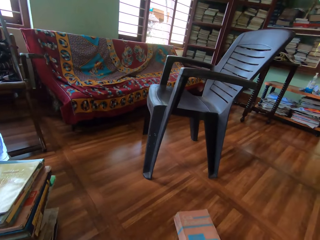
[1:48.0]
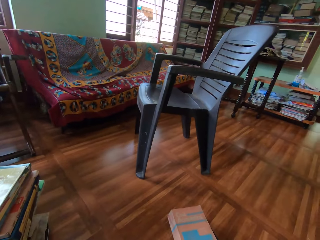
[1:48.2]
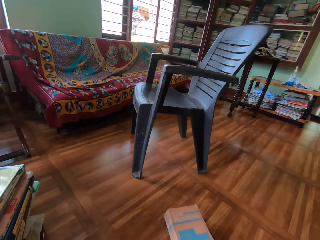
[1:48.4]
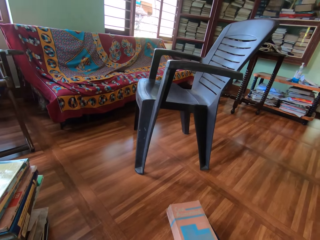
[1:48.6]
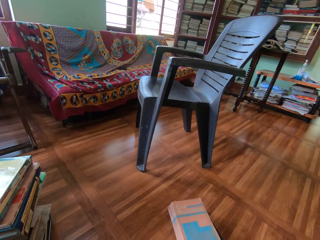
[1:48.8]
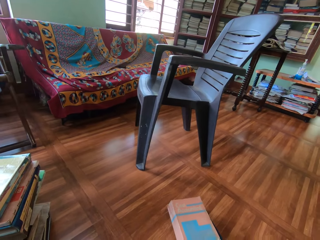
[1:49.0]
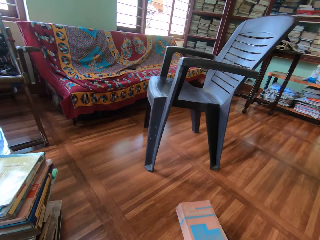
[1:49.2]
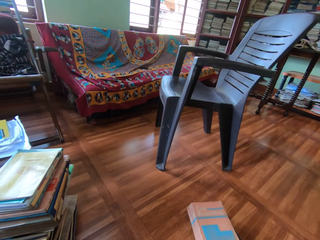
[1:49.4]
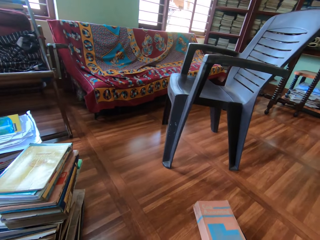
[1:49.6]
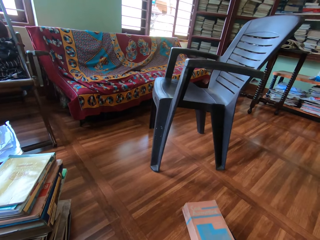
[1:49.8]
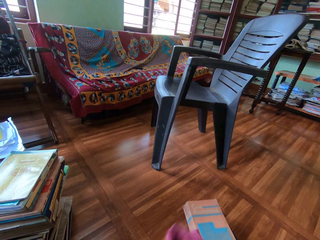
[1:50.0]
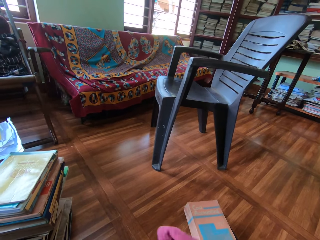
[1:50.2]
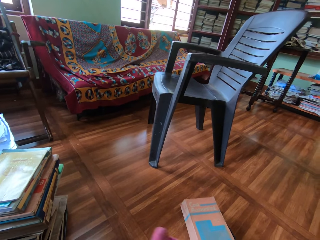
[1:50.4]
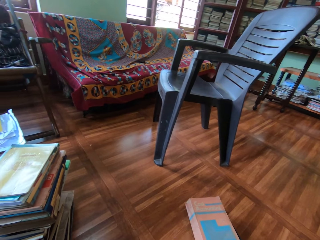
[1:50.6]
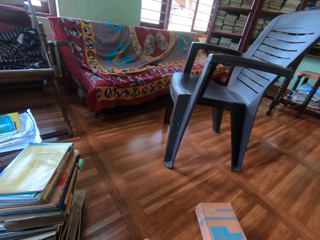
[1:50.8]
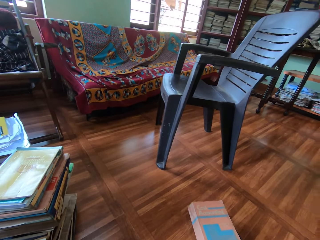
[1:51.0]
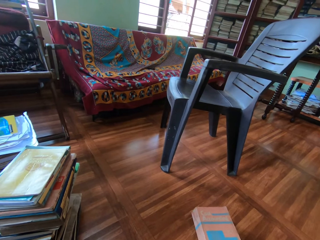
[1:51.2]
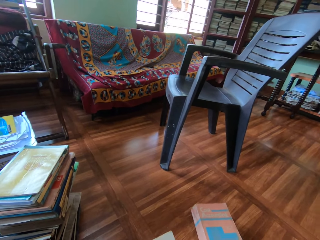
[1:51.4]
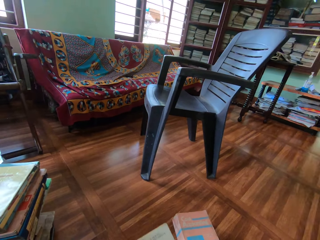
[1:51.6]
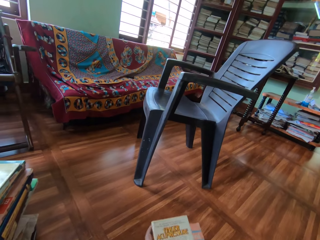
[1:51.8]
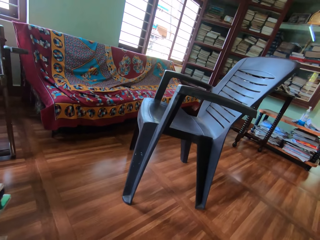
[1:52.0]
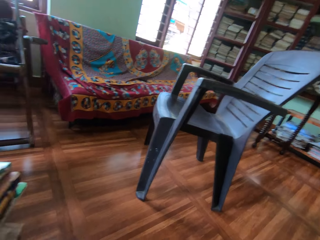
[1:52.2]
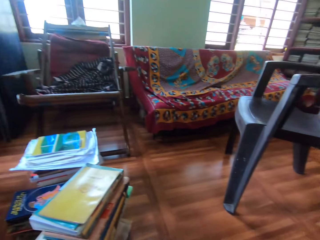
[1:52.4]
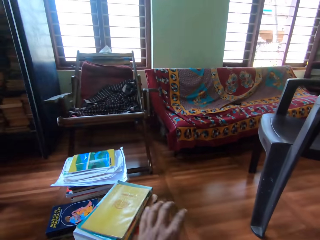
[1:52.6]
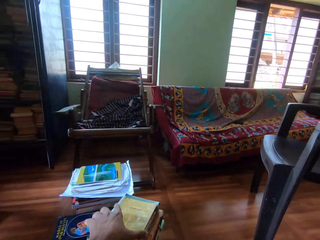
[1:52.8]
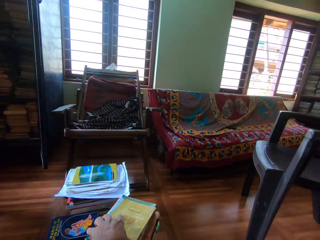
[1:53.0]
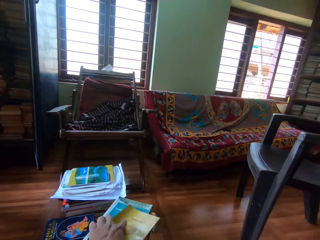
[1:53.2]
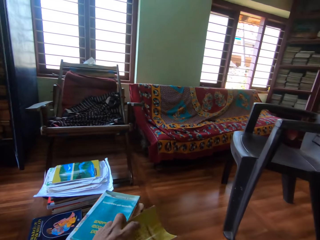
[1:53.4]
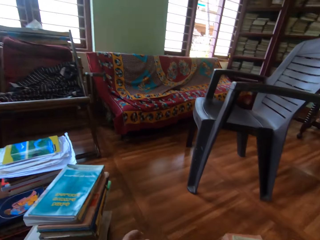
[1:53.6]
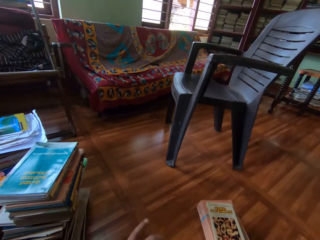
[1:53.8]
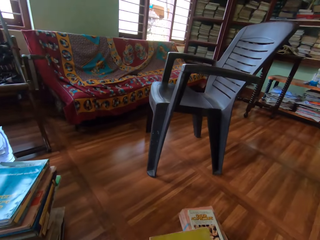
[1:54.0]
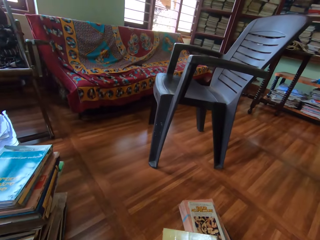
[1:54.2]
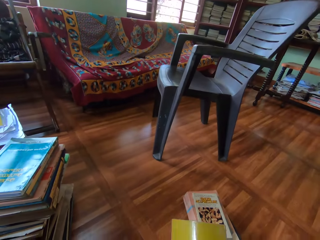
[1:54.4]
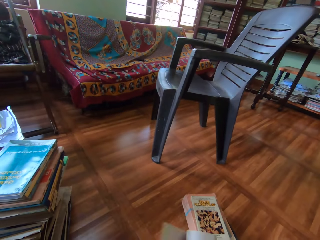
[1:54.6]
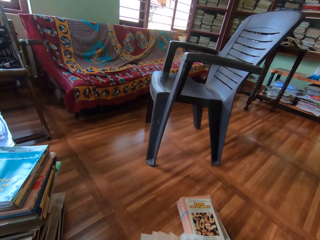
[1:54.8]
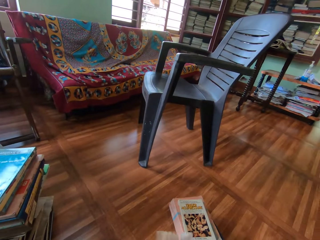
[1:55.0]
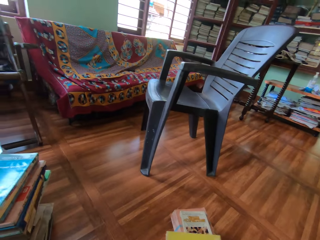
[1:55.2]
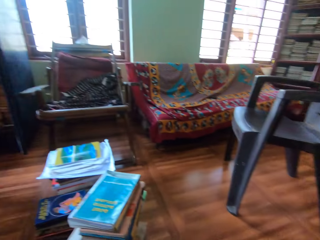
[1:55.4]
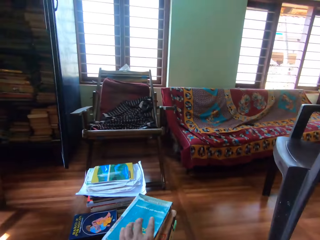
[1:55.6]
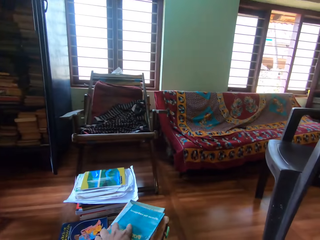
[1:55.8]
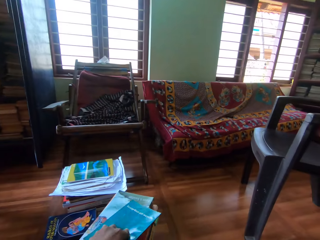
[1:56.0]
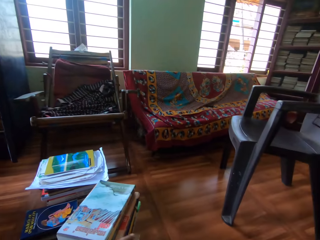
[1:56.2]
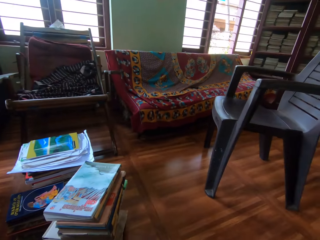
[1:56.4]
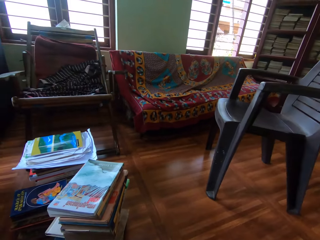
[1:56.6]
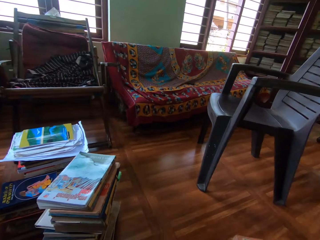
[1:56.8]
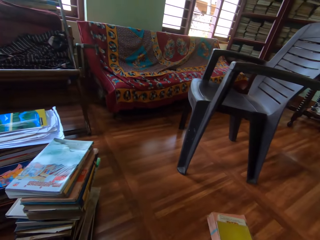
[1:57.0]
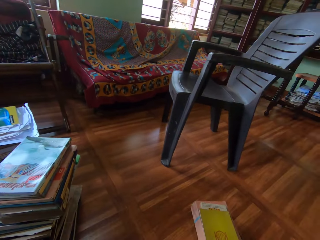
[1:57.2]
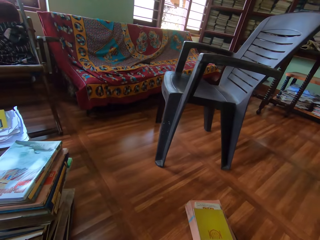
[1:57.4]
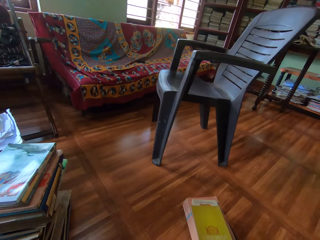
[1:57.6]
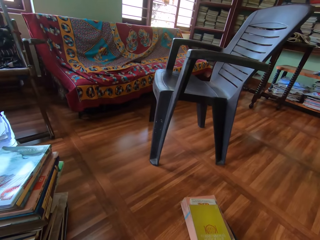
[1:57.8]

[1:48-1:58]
The camera wearer cleans the book with the napkin in his right hand. He stacks the book on the floor with his left hand. He drops the book on the floor. He picks a book from the pile of books on the floor with his left hand. He fiddles with the book in his hands. He stacks the book on the floor with his right hand. He wipes the book with a cloth. He picks a book from the pile of books on the floor with his left hand.

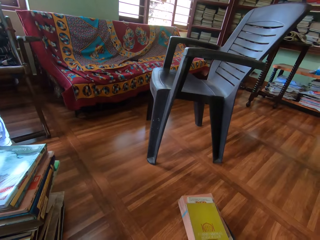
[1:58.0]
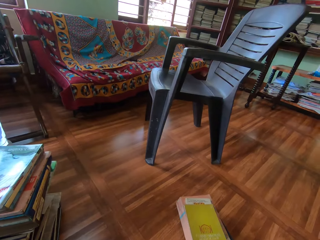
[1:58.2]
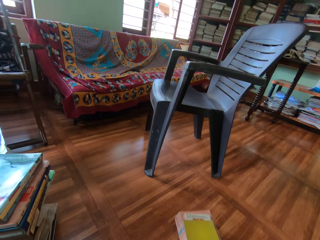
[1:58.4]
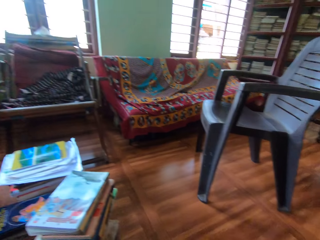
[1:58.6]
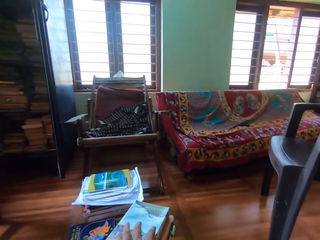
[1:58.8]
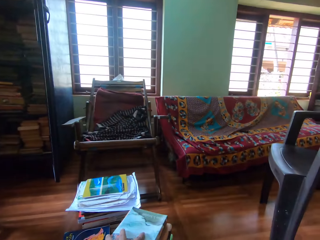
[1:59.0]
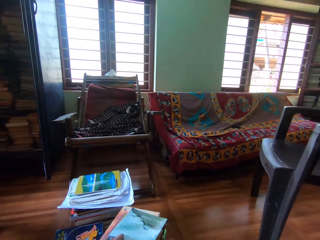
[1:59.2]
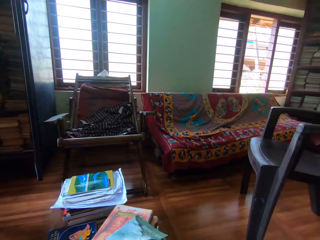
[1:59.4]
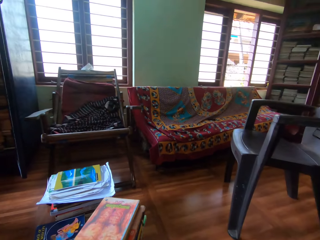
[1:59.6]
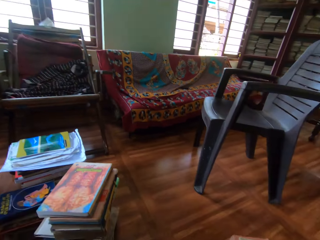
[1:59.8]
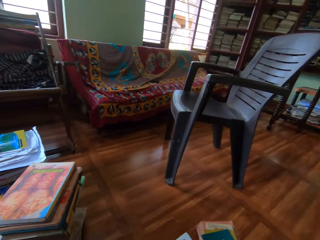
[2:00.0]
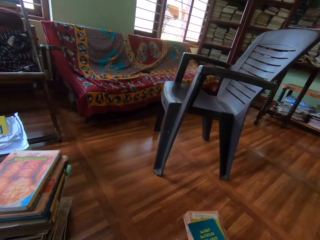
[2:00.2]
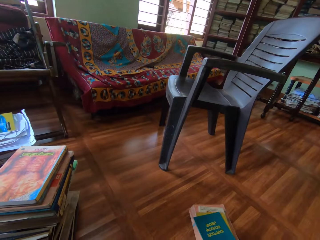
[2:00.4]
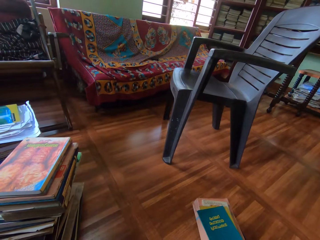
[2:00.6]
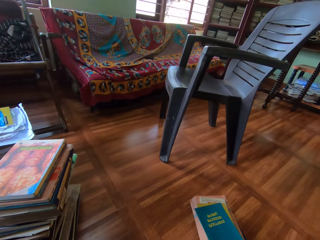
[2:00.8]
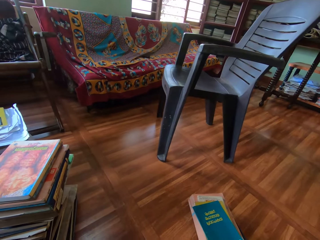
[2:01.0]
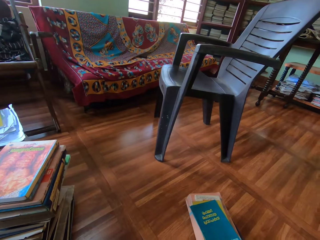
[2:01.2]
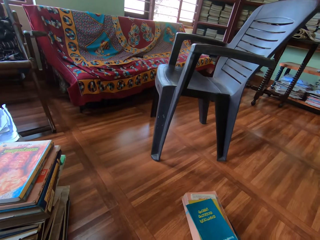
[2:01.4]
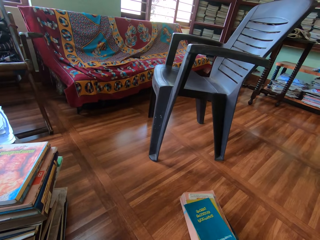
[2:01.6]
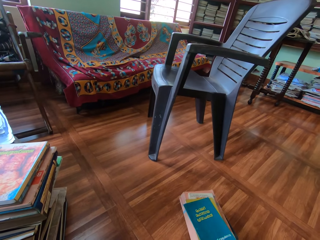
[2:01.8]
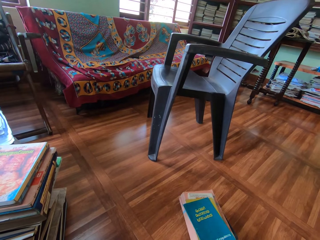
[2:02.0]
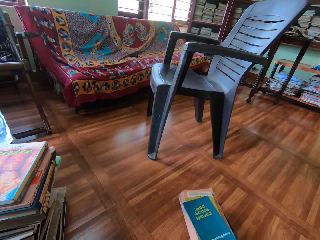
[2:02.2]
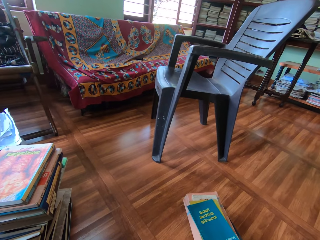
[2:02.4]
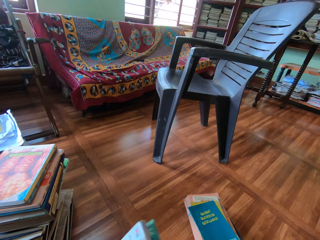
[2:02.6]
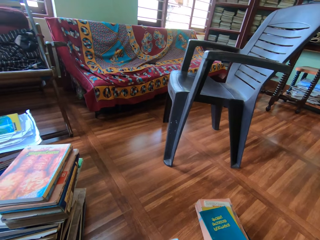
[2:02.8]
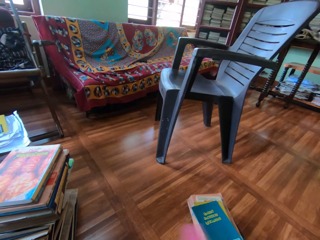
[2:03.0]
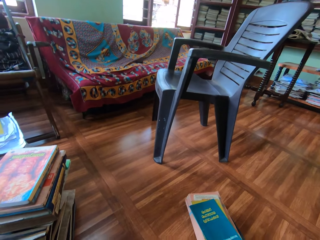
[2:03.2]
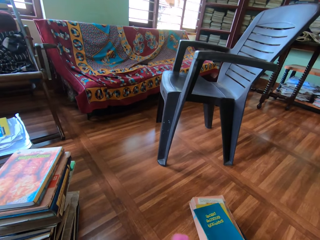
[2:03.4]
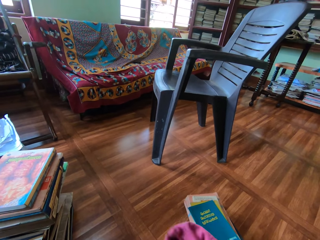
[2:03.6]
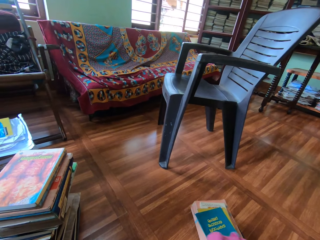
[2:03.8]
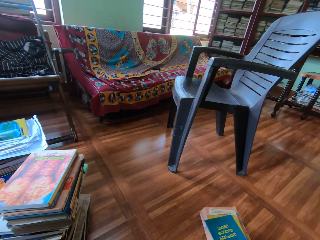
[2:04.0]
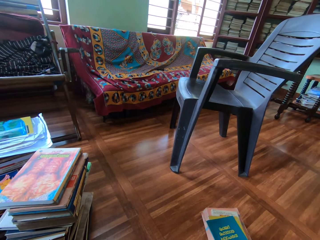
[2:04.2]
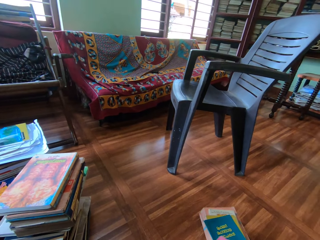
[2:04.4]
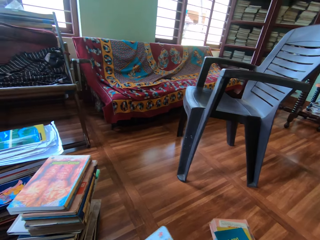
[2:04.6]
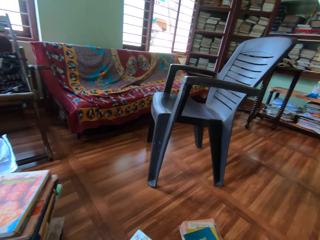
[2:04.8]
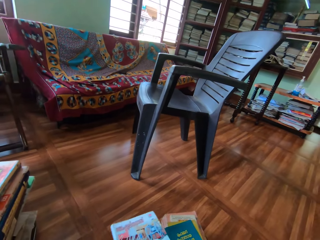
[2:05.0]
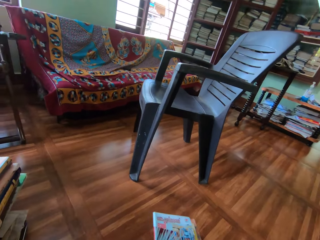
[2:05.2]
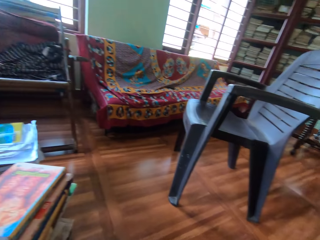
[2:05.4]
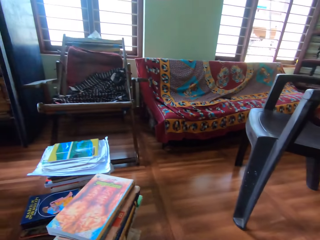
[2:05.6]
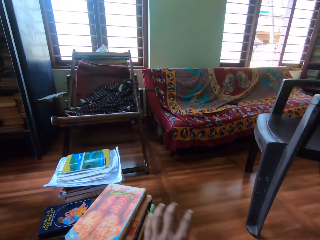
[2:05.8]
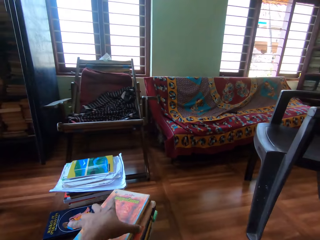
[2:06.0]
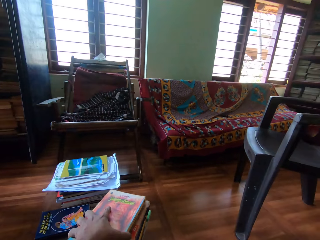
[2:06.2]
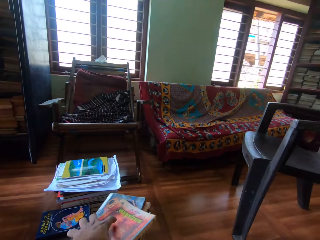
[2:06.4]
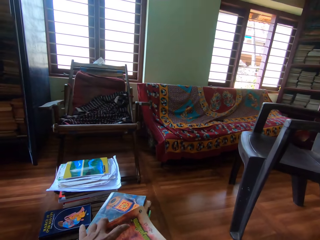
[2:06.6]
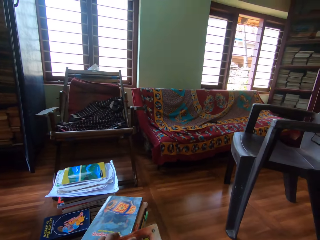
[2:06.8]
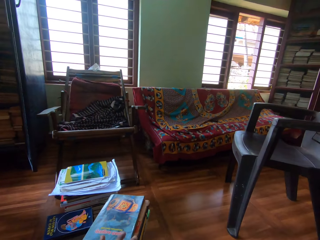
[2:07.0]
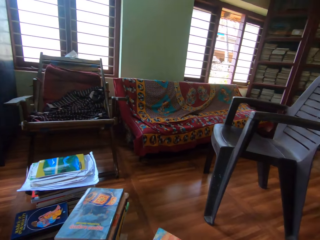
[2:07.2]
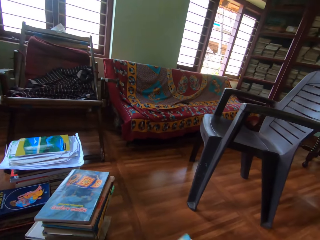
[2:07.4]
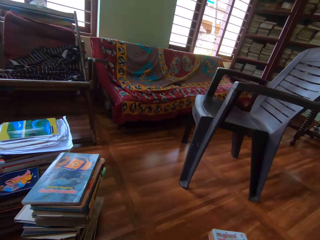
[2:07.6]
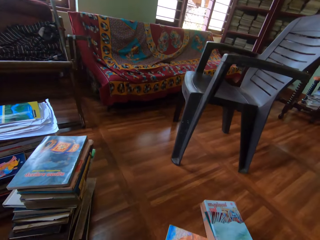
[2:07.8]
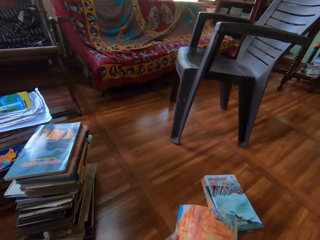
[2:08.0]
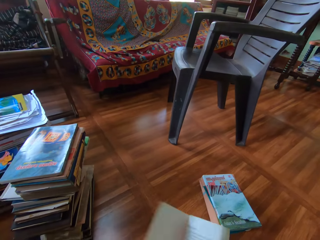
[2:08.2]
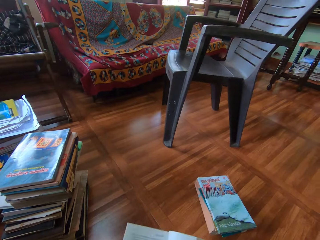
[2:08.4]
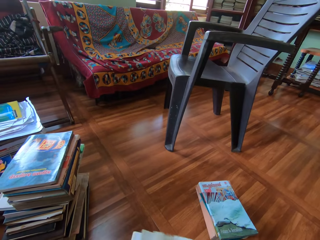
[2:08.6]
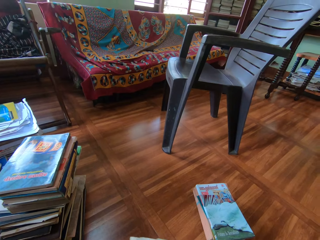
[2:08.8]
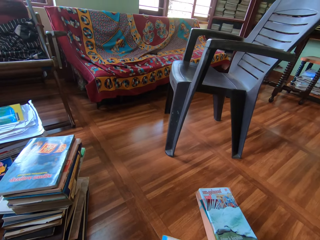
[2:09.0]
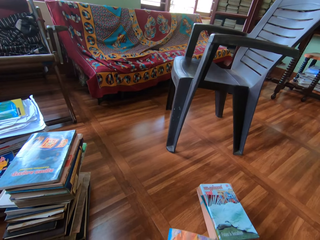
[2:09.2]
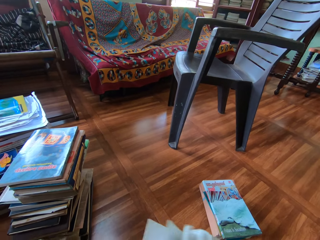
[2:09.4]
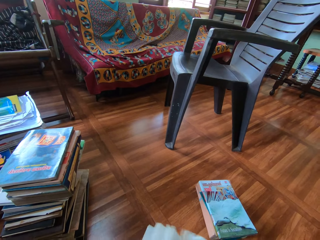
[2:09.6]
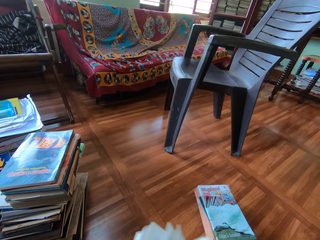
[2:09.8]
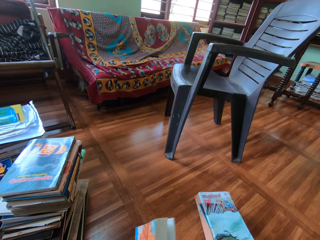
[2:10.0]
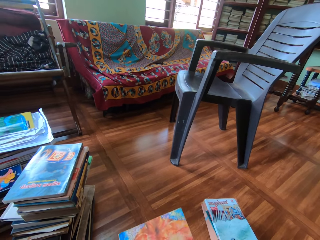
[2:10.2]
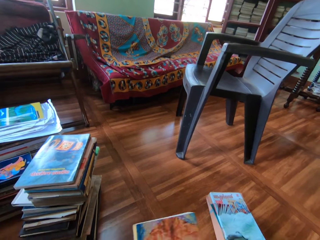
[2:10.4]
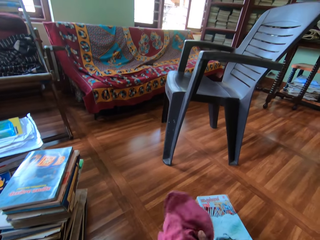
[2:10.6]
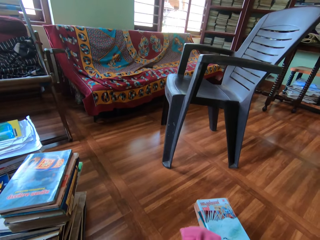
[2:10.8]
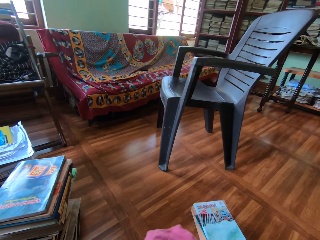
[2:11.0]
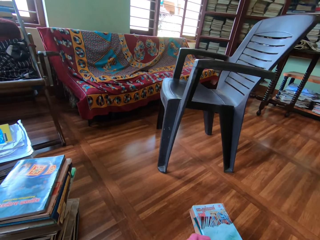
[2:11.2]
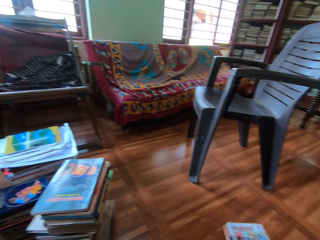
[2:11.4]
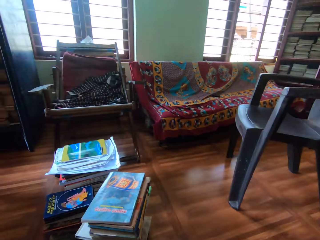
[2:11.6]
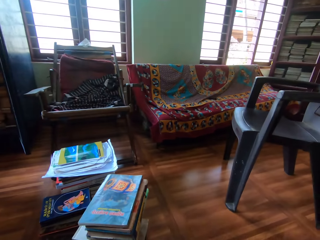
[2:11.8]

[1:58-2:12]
The camera wearer stacks the book on the floor with his right hand. He drops the book on the floor. He picks a book from the pile of books on the floor with his left hand. He fiddles with the book in his hands. He opens the book. He cleans the book with the napkin in his right hand. He stacks the book on the floor with his right hand. He picks a book from the pile of books on the floor with his left hand. He fiddles with the book in his hands. He cleans the book with the napkin in his right hand.
